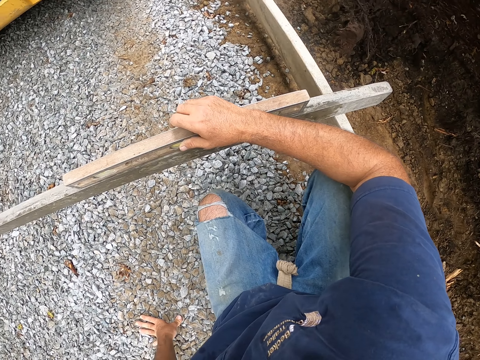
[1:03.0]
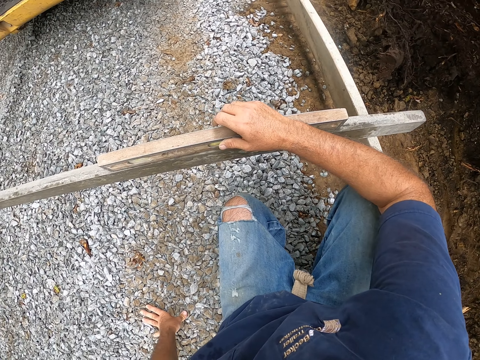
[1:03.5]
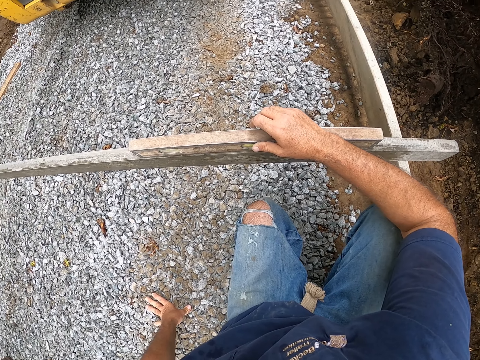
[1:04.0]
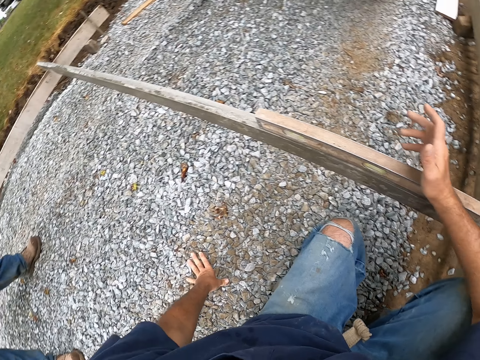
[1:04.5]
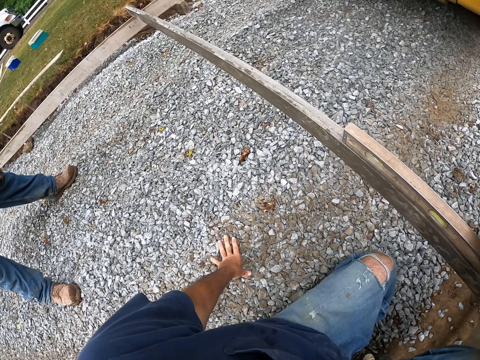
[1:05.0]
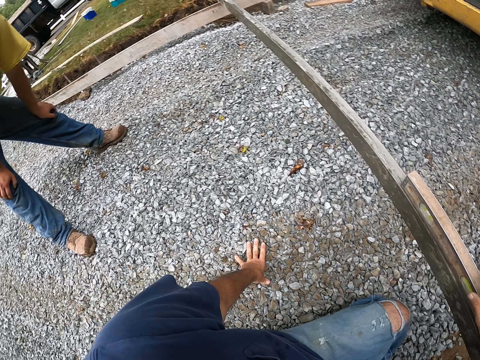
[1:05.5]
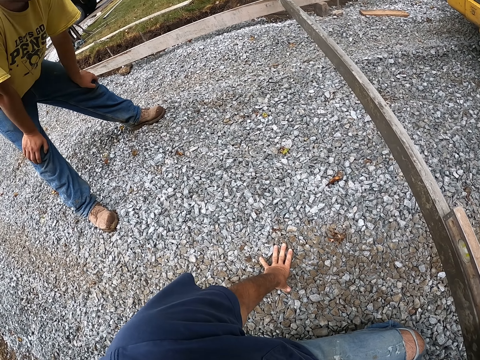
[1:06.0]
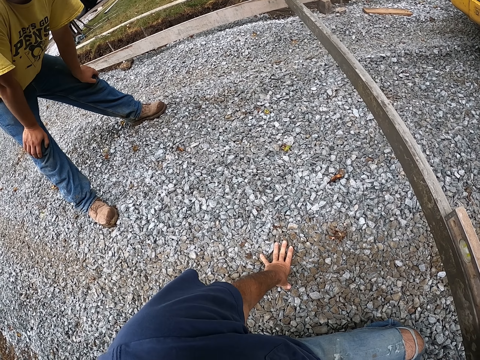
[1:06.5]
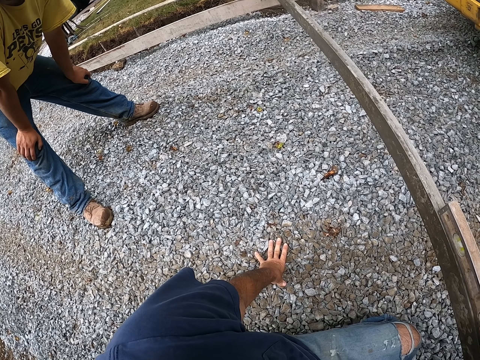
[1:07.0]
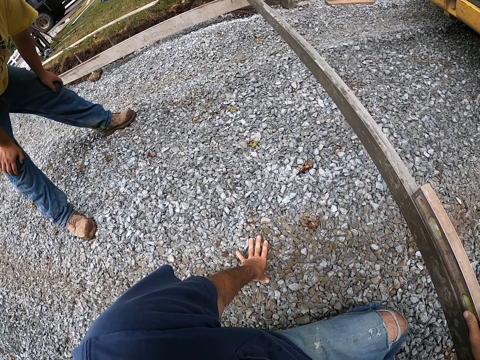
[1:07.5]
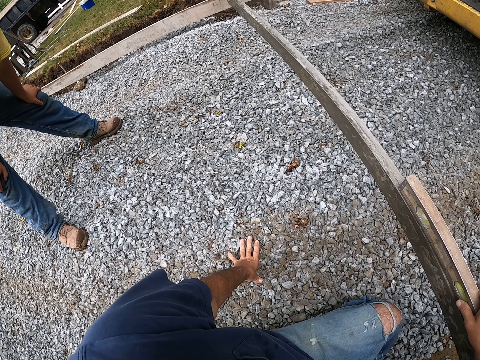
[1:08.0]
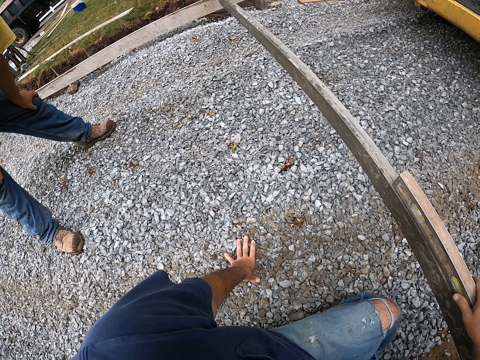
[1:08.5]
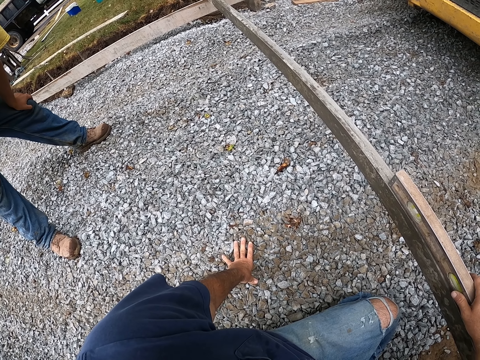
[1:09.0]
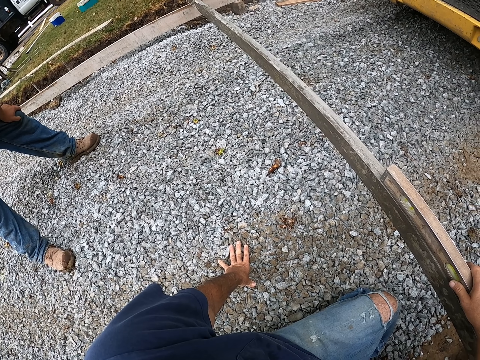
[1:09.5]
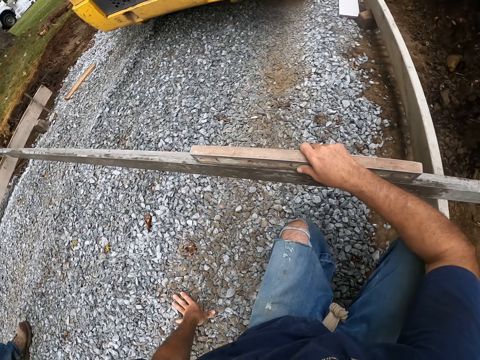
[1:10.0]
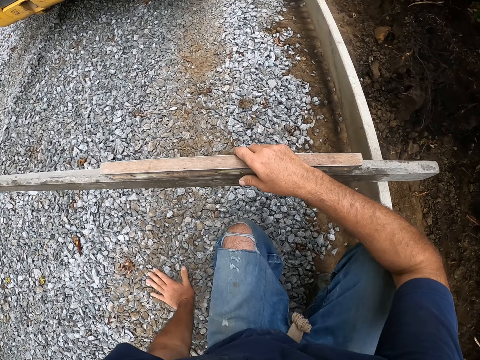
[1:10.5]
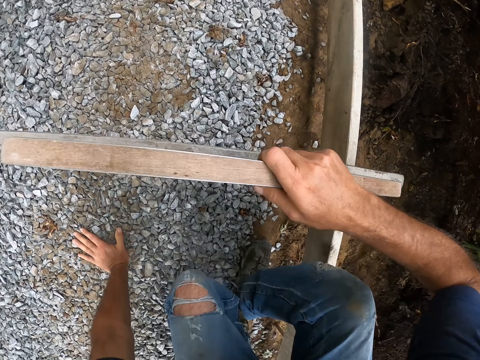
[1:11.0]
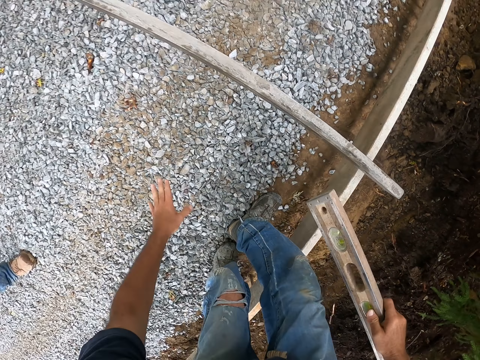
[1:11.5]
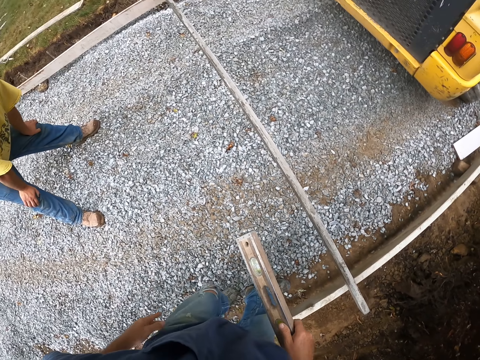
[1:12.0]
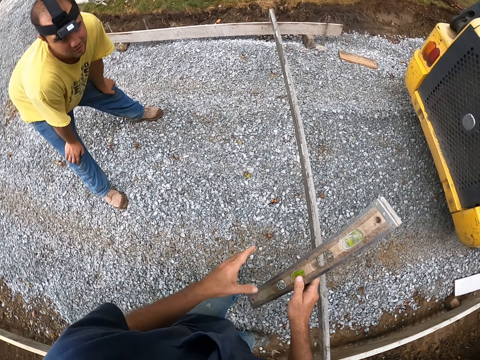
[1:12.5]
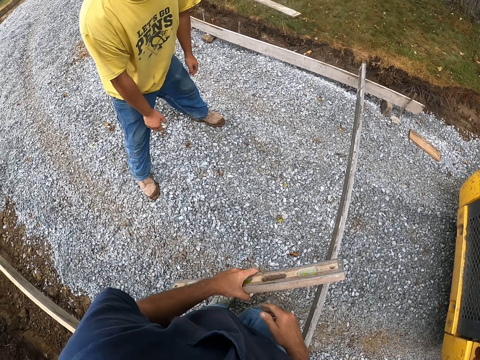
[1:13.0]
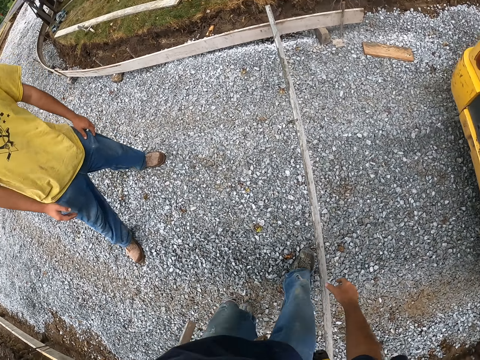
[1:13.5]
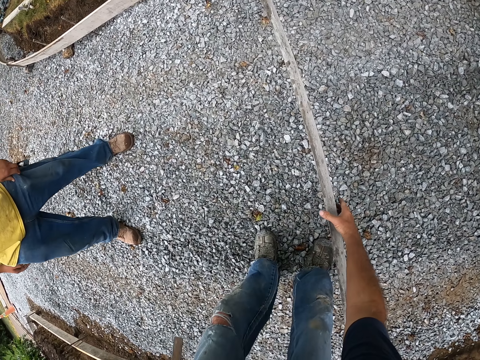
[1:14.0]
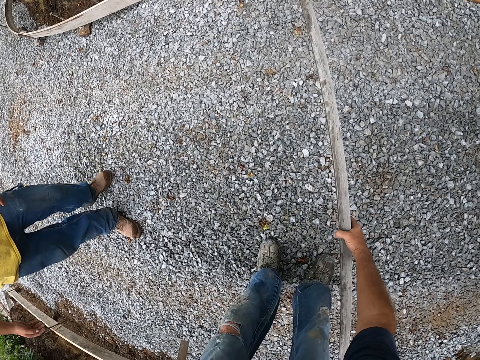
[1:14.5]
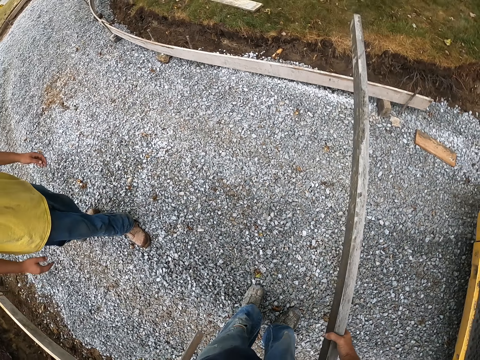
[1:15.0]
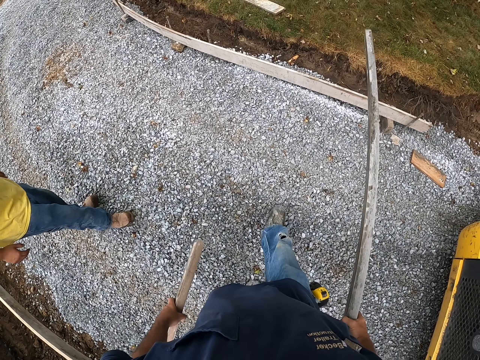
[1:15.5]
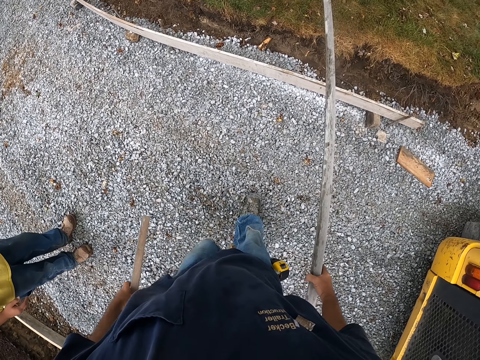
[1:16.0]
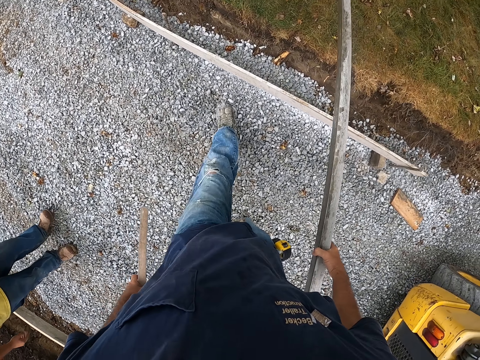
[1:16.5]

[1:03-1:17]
The camera wearer holds the spirit level. They look around. They hold the ground. They pick up the spirit level. They hold the spirit level. They walk on the murram road. They pick up the piece of wood. They carry the wood frame.

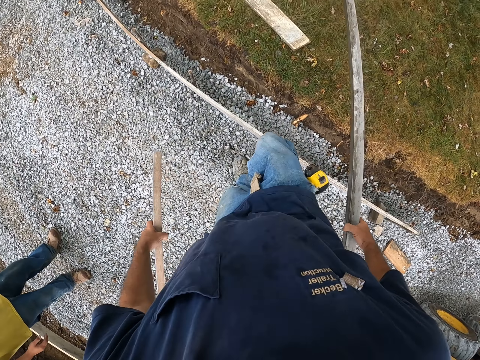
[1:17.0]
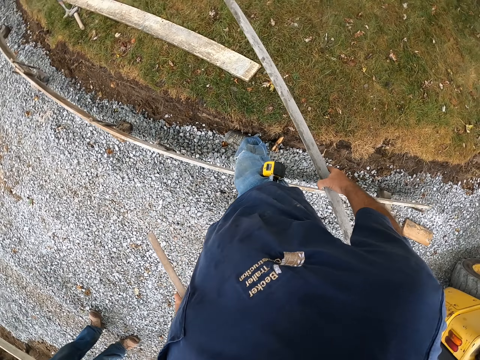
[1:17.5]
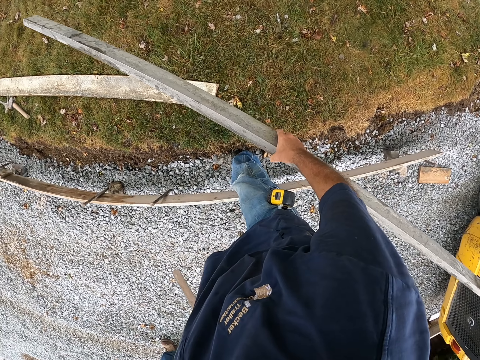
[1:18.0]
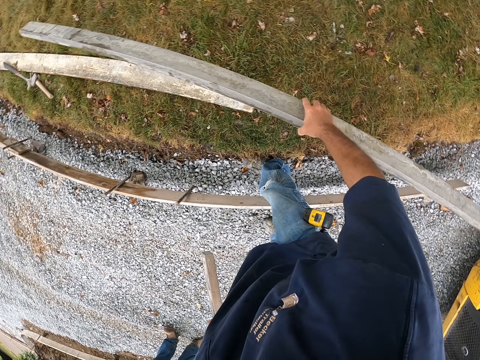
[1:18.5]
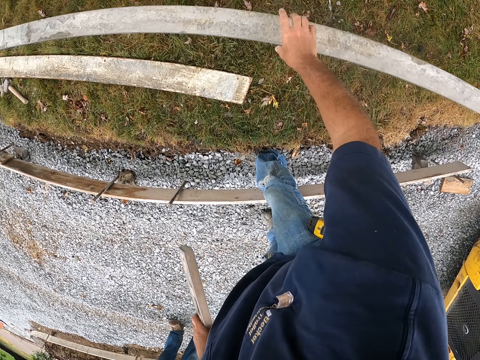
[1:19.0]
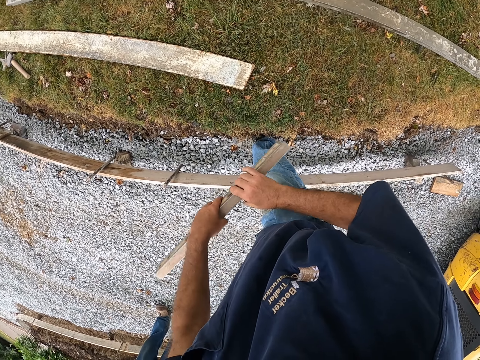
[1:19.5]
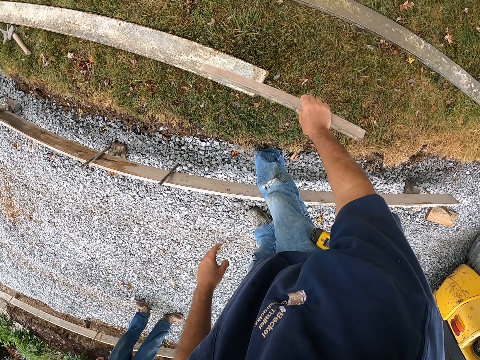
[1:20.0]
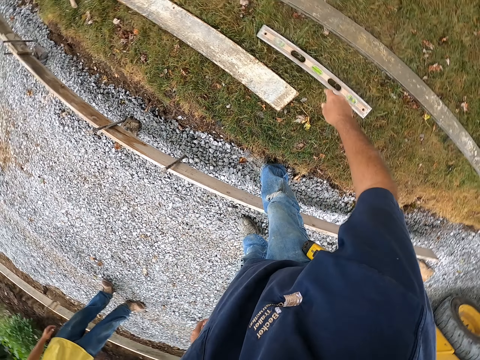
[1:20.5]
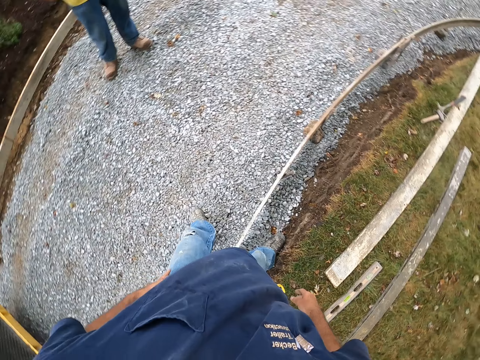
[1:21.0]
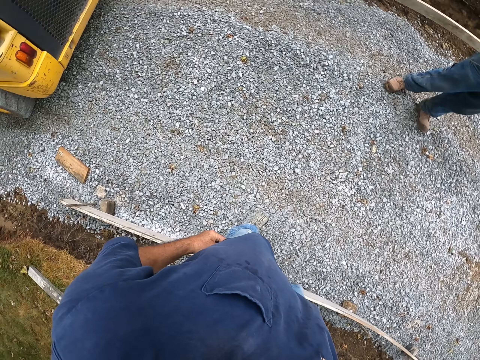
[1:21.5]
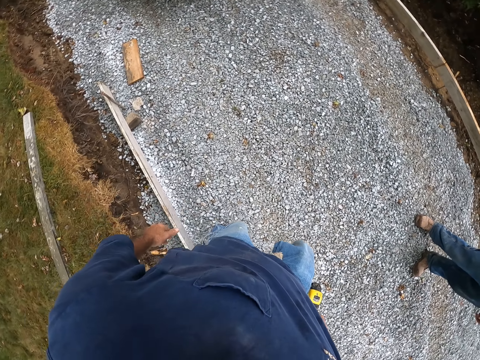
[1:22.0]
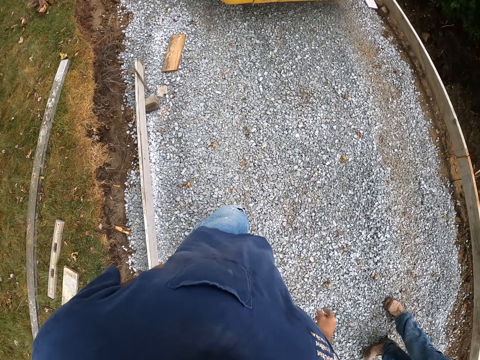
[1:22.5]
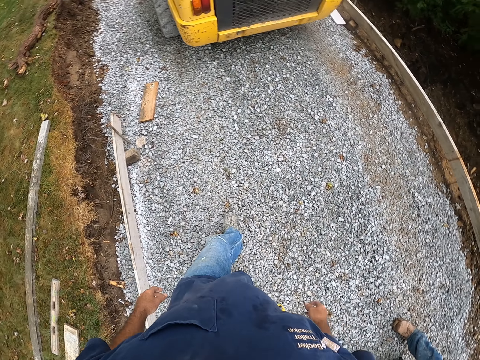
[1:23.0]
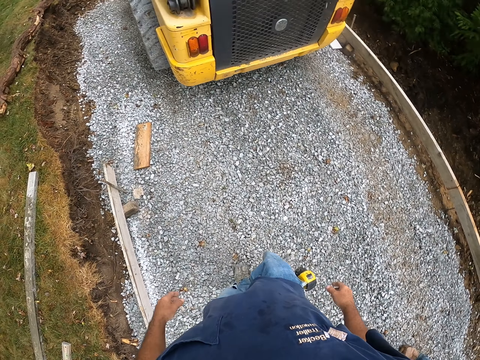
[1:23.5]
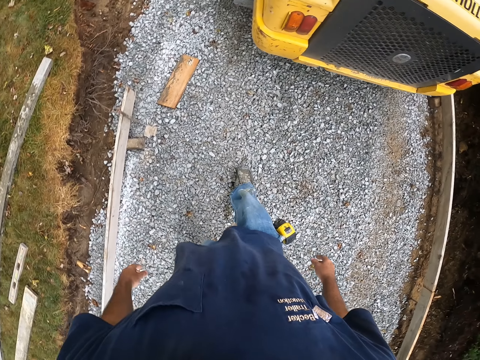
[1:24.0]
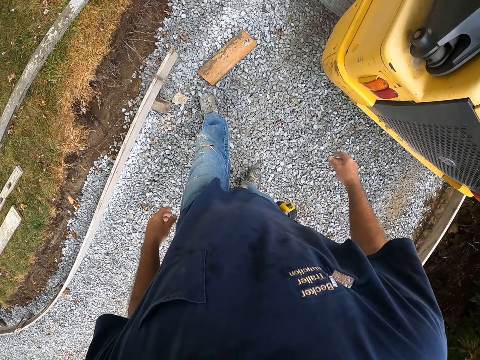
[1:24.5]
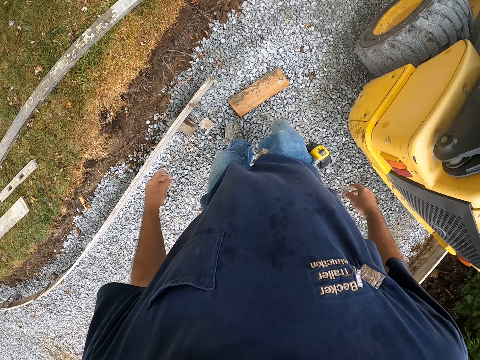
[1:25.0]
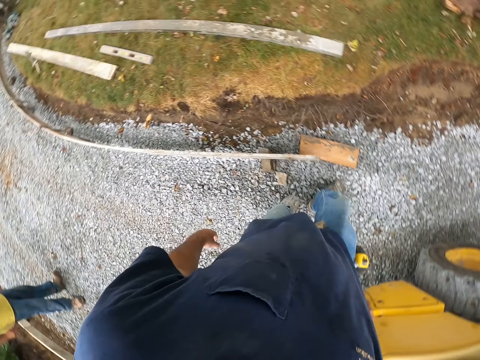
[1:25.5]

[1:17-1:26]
The camera wearer drops the wood and throws the wood frame on the field. He drops the spirit level, throws the metal rod in the field, and turns around. He walks towards the caterpillar on the murram road. He pushes a piece of wood with his leg and looks around.

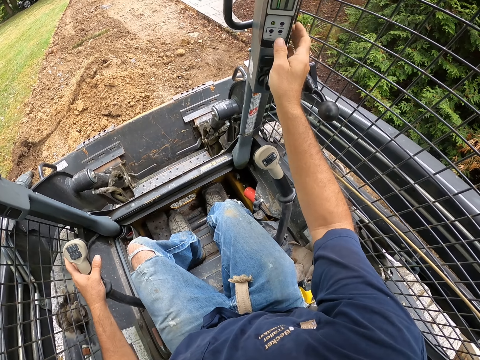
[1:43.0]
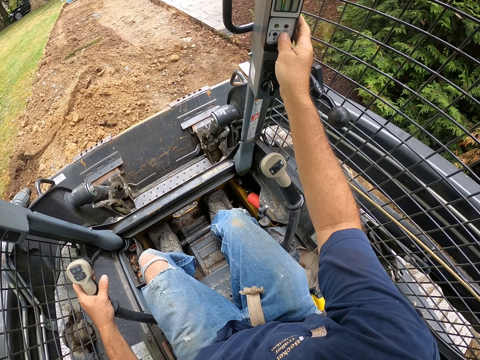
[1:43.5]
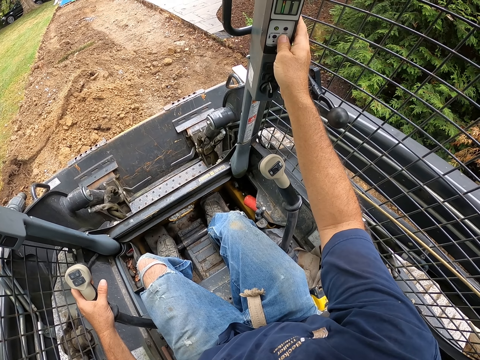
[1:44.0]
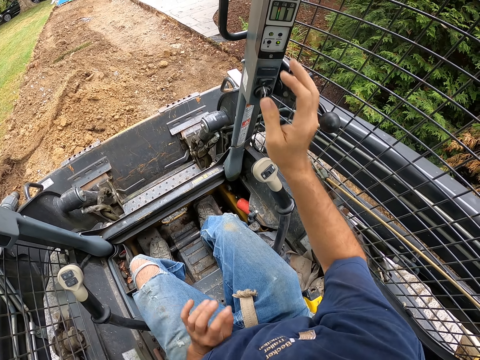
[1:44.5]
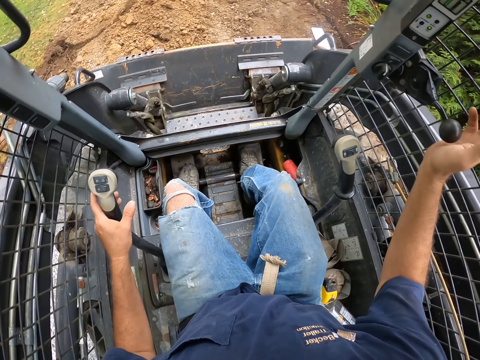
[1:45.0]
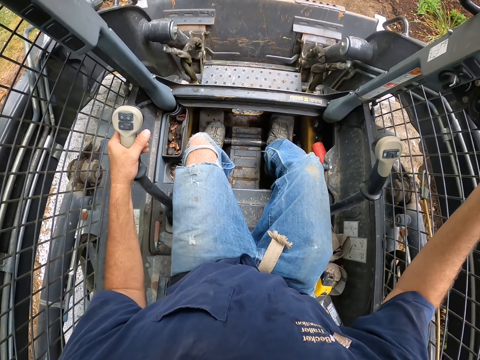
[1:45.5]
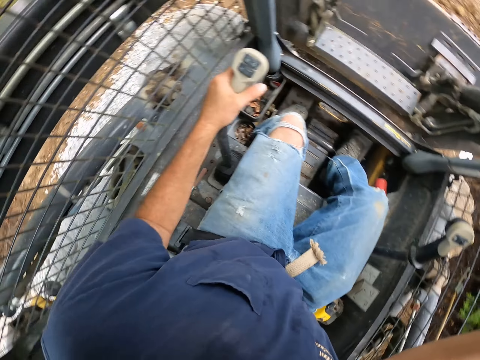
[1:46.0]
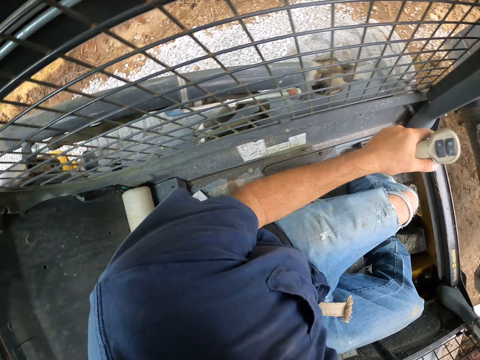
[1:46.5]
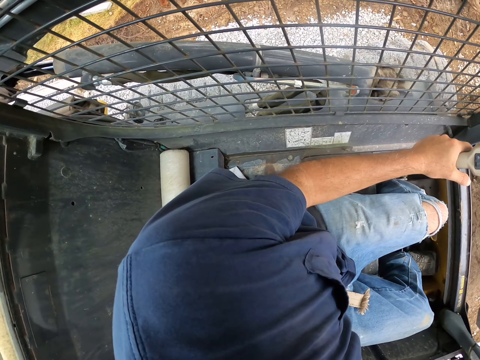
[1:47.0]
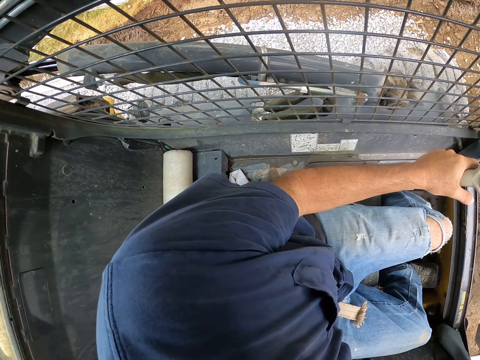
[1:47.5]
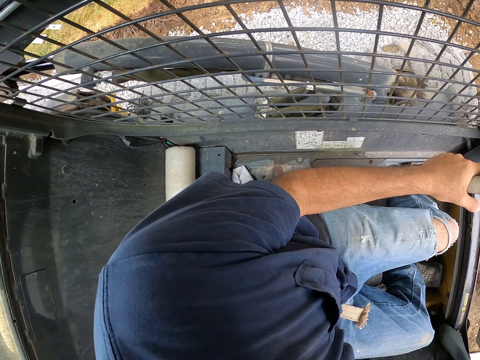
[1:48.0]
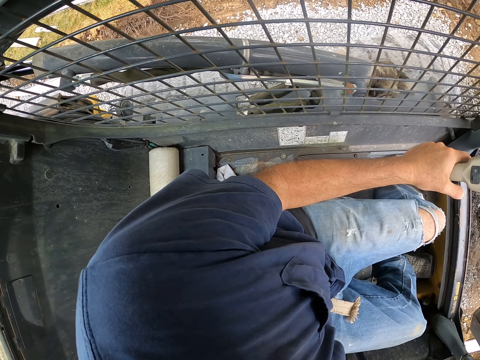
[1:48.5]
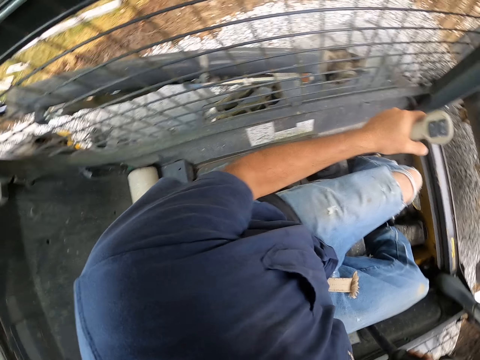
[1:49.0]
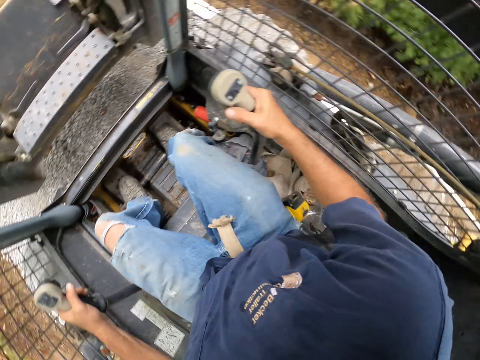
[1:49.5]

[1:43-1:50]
The camera wearer holds the gear. They press something. They reverse the caterpillar. They drive the tractor on the murram road. They look right.
